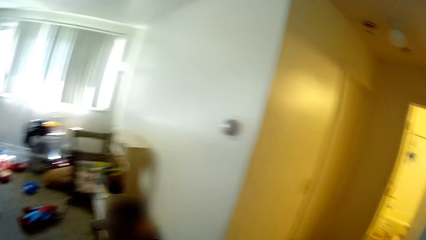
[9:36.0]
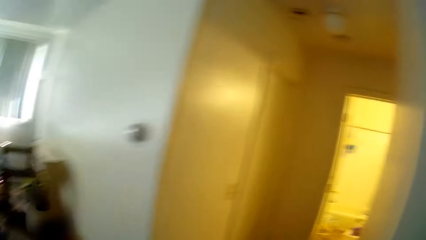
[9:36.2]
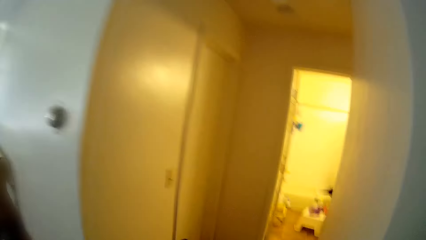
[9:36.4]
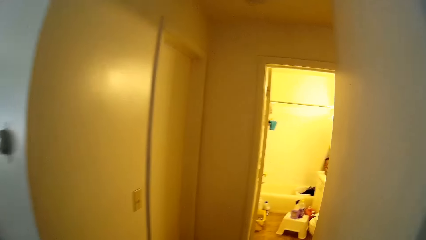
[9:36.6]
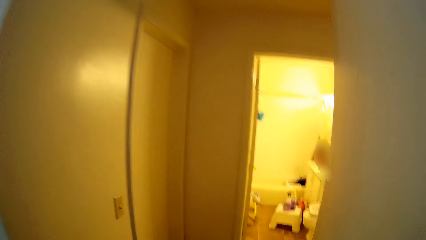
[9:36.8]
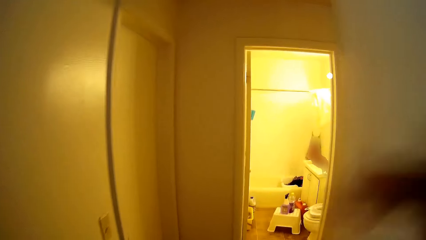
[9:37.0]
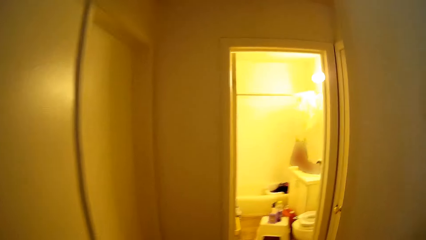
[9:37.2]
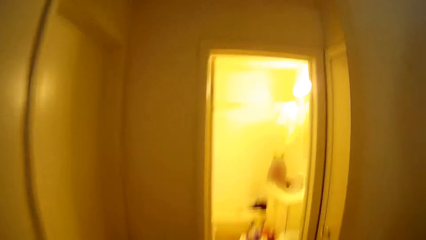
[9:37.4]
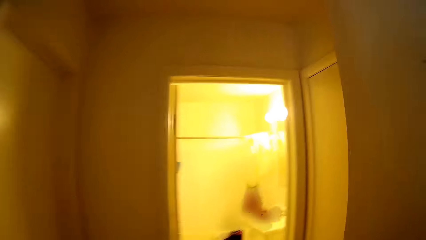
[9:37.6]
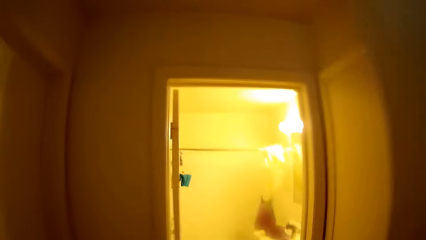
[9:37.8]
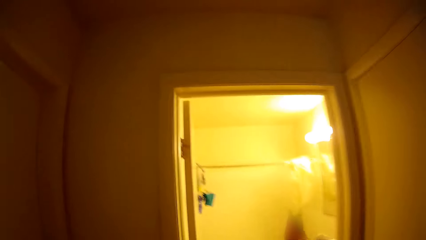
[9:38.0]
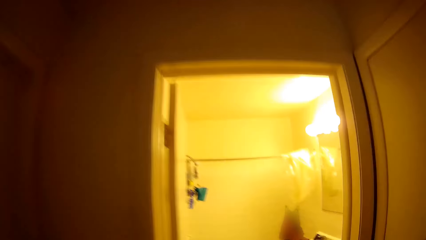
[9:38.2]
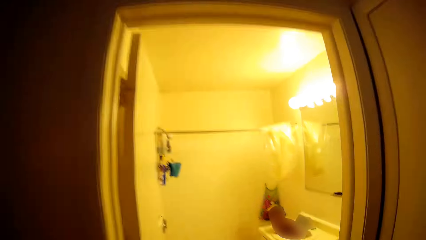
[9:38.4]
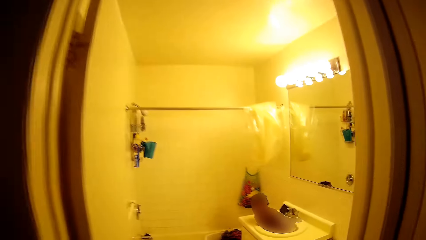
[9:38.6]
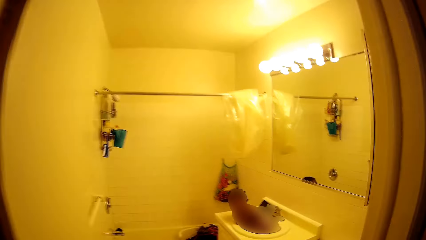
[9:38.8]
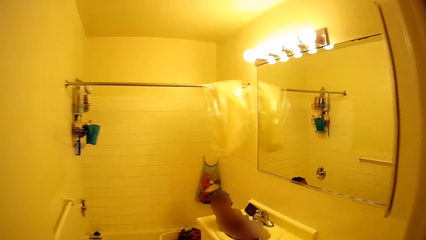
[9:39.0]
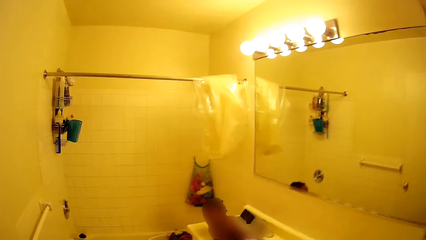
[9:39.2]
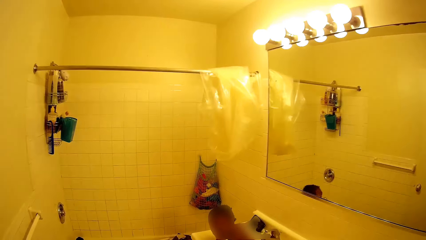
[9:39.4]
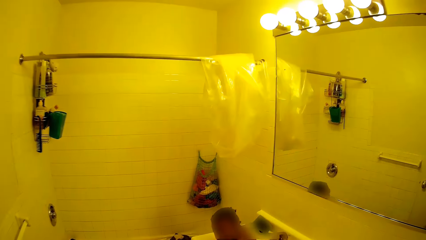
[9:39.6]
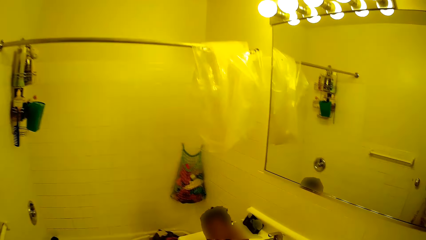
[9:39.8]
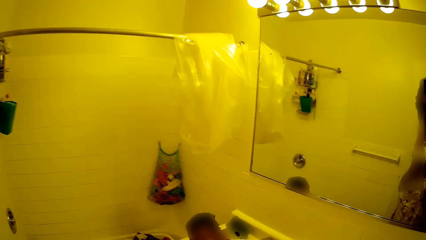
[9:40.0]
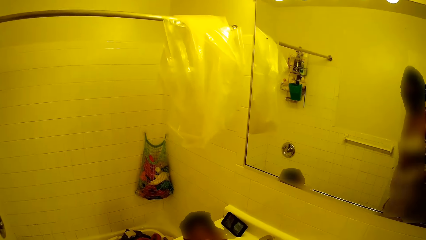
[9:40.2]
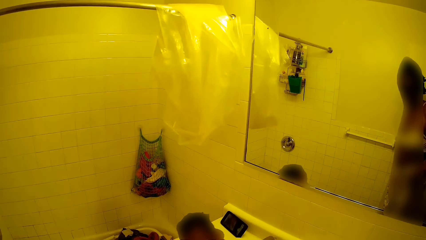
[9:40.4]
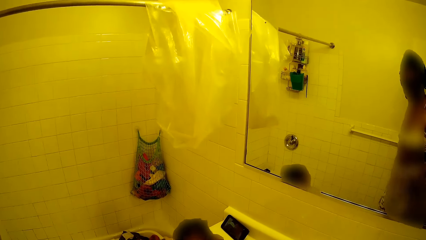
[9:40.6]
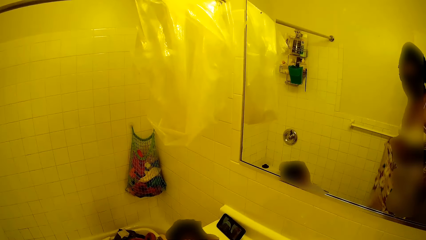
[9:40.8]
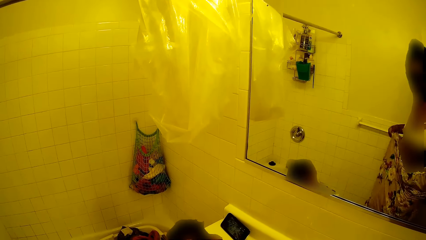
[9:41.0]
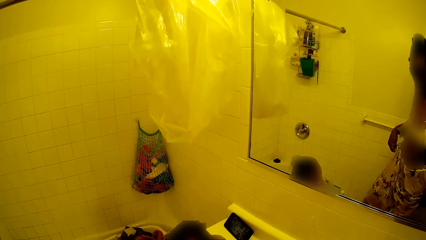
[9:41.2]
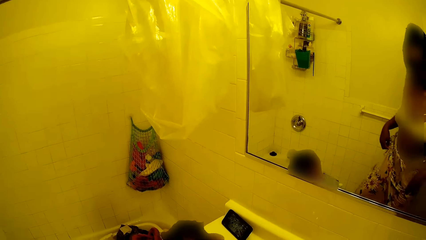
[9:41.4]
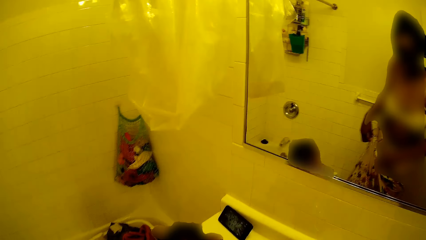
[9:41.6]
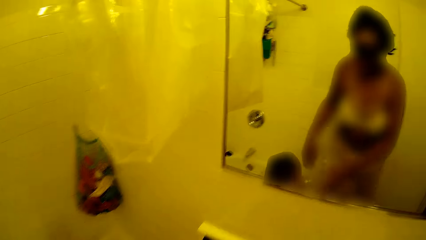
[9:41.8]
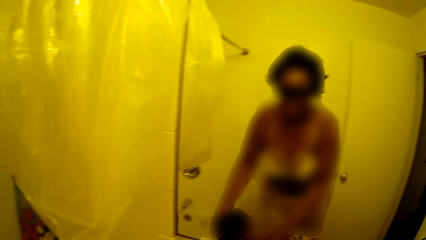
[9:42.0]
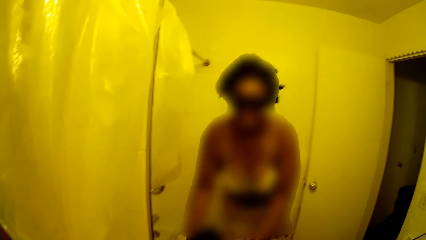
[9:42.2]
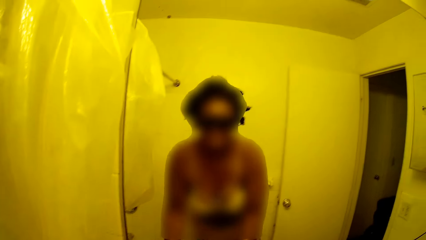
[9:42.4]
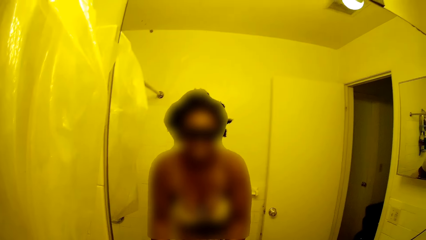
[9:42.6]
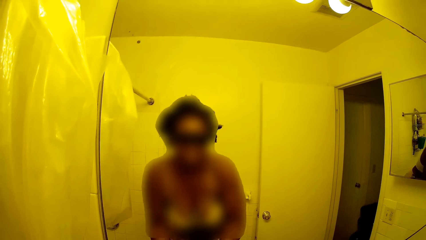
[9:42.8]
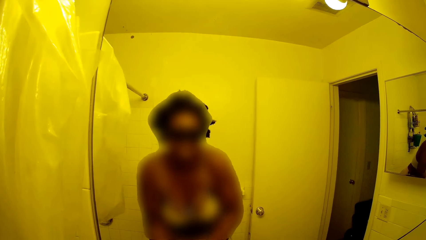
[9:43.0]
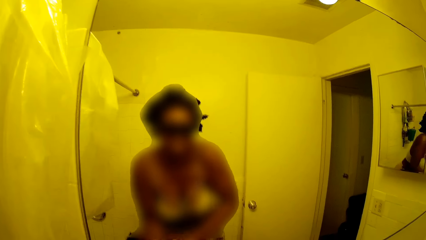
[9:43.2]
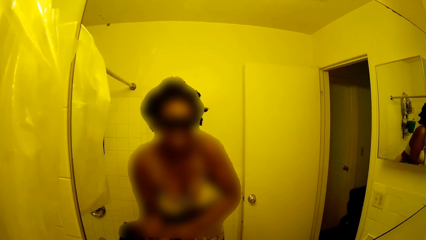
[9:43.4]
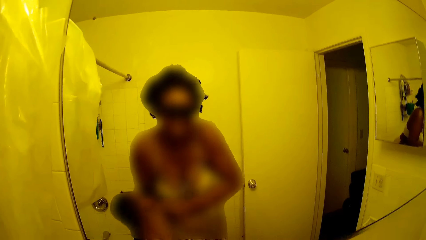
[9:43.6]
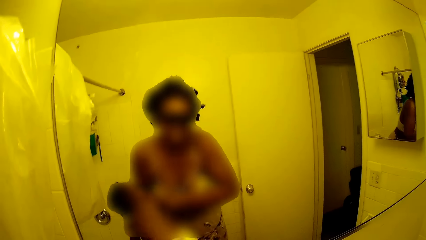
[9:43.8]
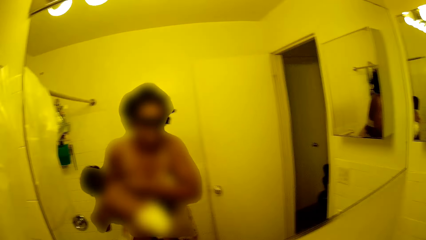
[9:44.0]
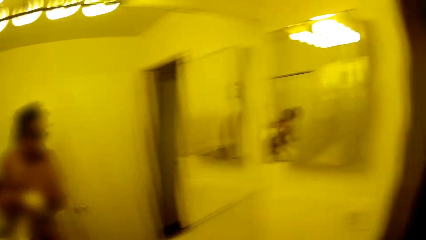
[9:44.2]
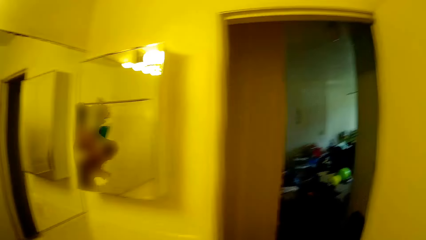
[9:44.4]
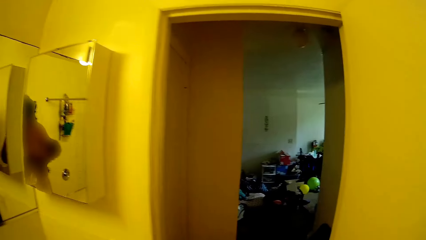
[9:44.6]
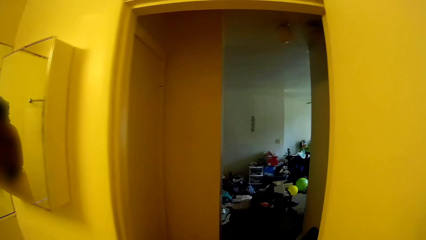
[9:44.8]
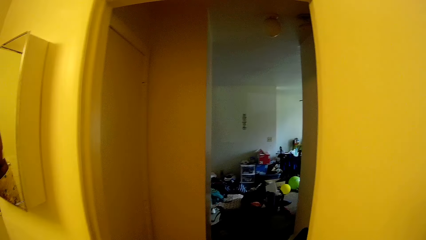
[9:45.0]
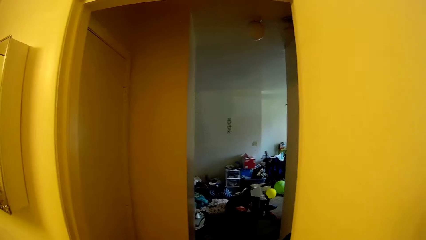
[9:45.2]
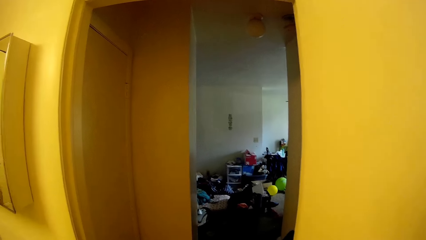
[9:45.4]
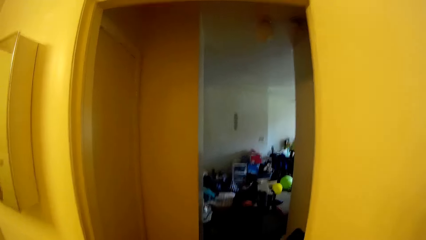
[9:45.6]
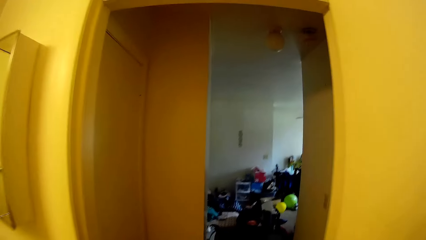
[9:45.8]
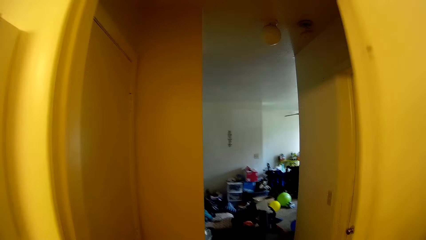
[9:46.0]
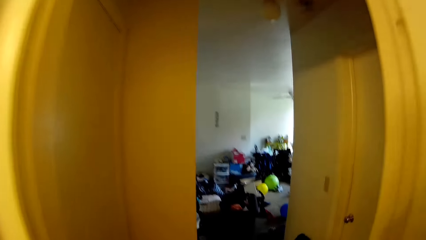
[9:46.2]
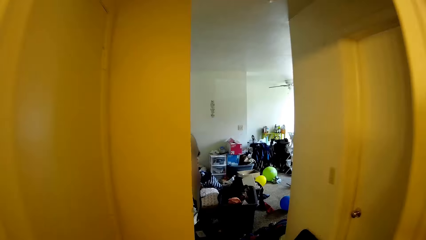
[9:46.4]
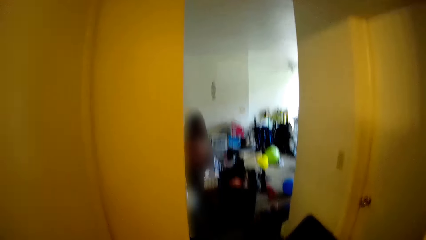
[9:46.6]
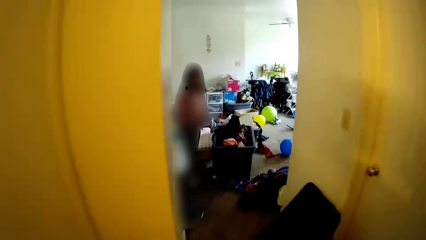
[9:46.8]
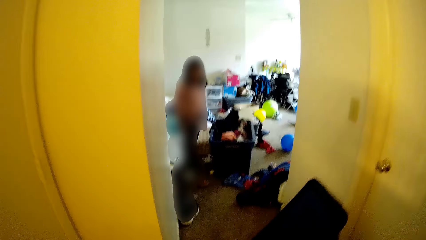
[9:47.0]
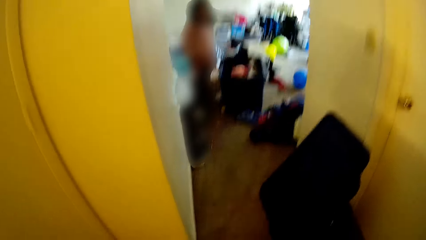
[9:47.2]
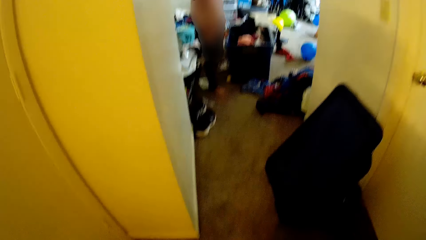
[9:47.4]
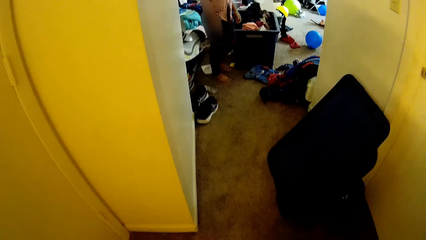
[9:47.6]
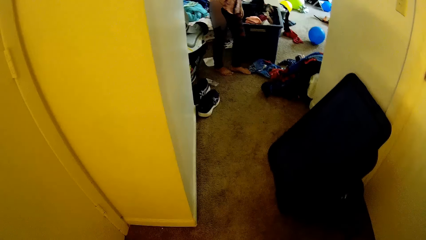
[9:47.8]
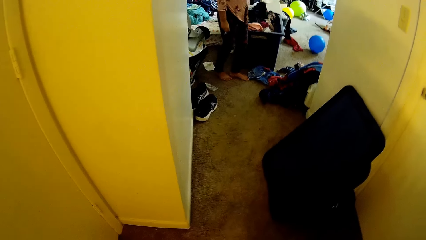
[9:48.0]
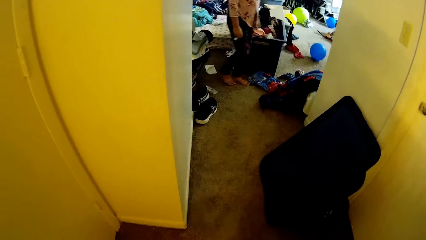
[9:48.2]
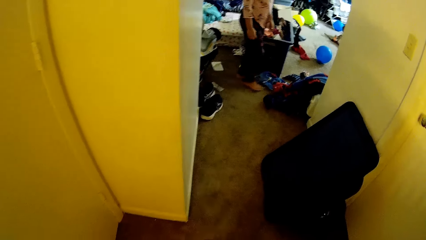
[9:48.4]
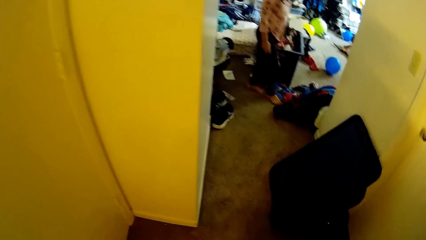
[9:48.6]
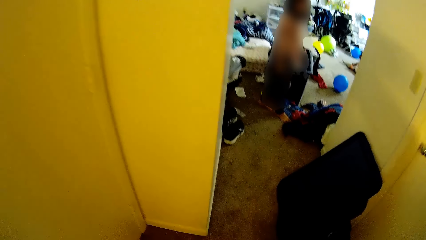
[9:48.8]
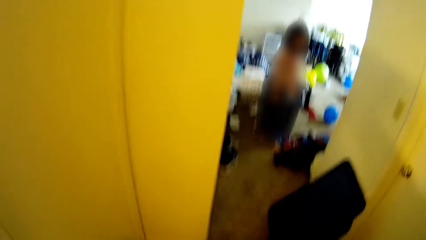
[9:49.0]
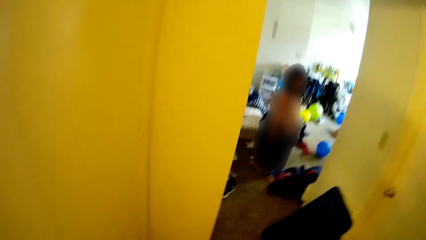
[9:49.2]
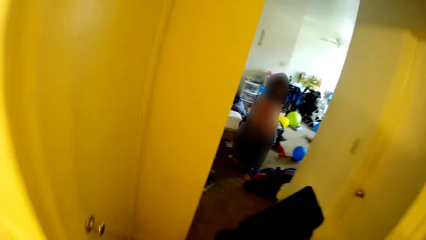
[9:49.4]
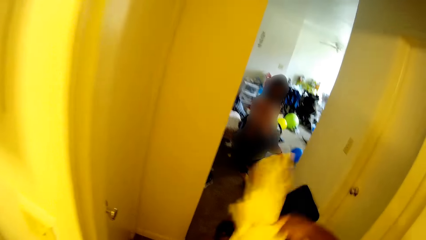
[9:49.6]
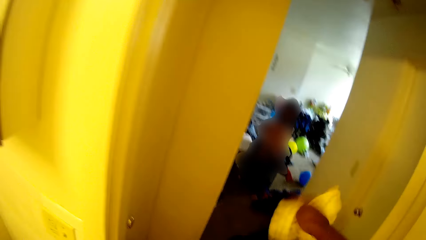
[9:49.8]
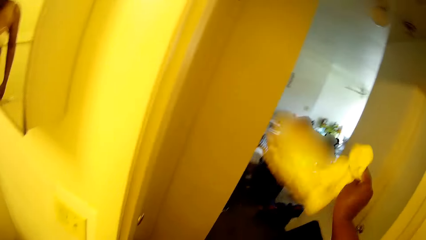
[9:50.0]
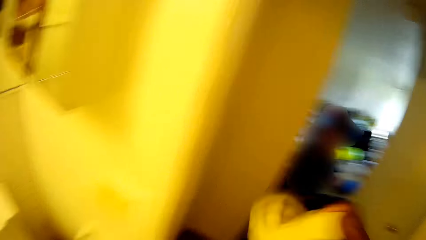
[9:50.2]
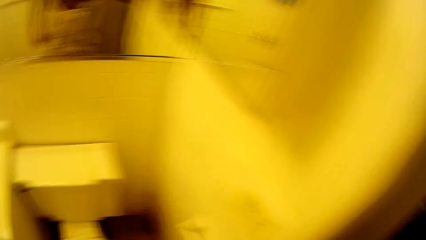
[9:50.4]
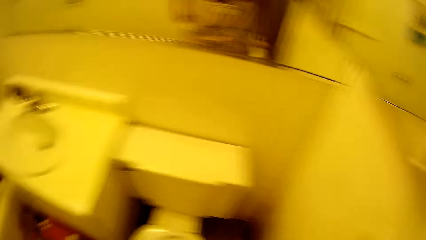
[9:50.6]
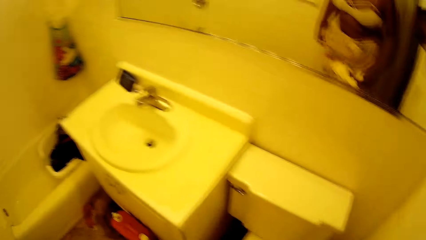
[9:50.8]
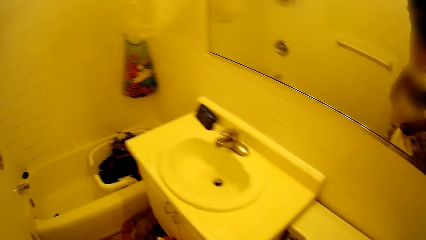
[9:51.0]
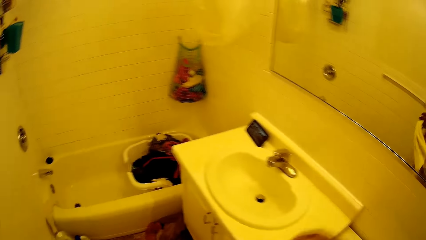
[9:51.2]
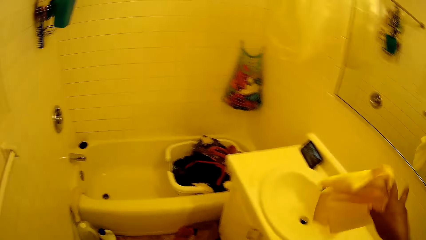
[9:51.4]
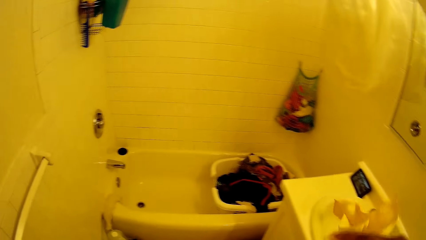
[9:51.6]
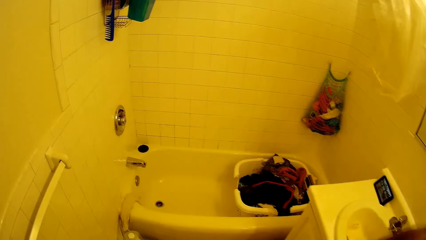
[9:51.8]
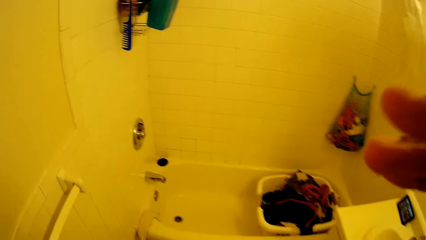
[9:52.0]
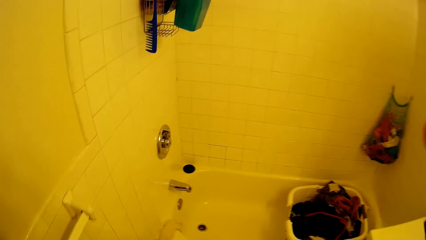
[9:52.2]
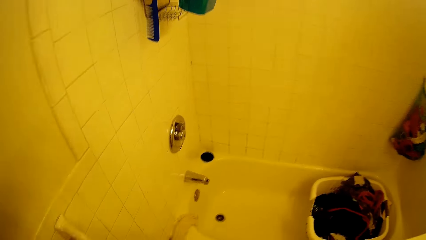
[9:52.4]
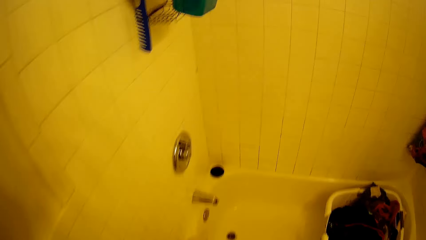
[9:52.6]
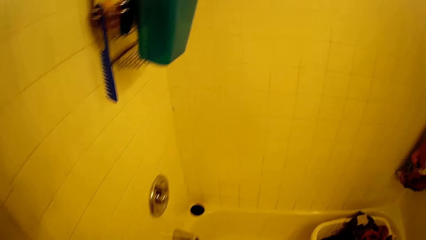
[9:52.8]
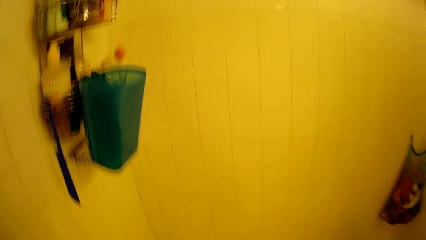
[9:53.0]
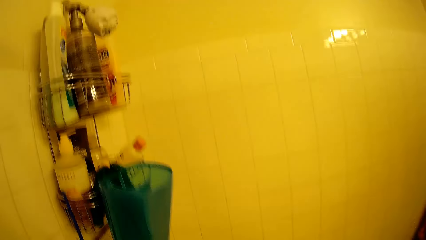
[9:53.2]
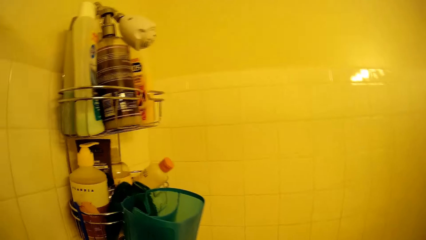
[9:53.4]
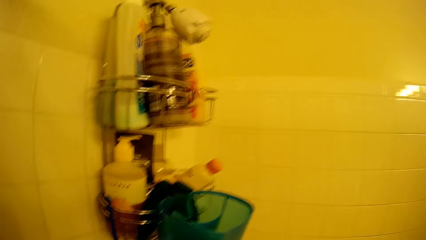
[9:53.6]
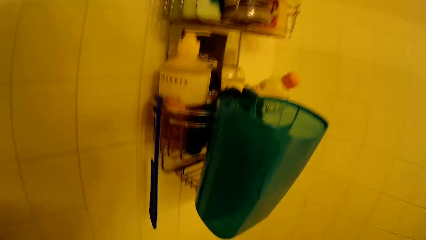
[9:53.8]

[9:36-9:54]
The camera wearer walks around in the house. She walks into a toilet. She touches a skirt with her right hand. She carries a baby with both hands. She picks the baby from the sink. She walks around in the house. She interacts with another baby. She interacts with a lady. She waves a cloth with her right hand. She turns to the sink. She throws the cloth into a toilet basin with her right hand. She adjusts her hair with her right hand.
